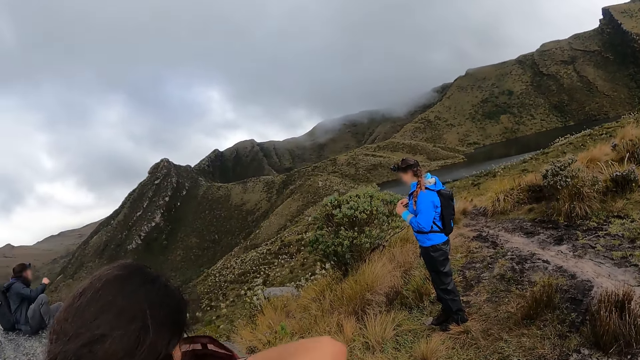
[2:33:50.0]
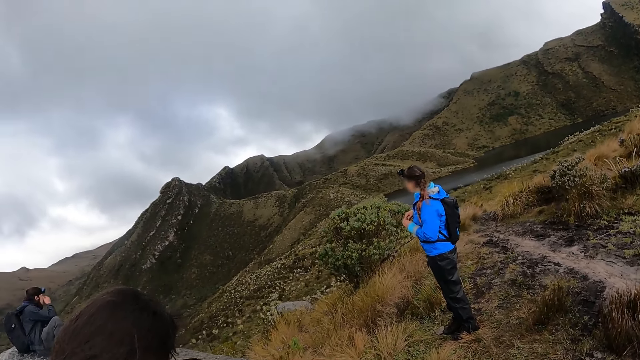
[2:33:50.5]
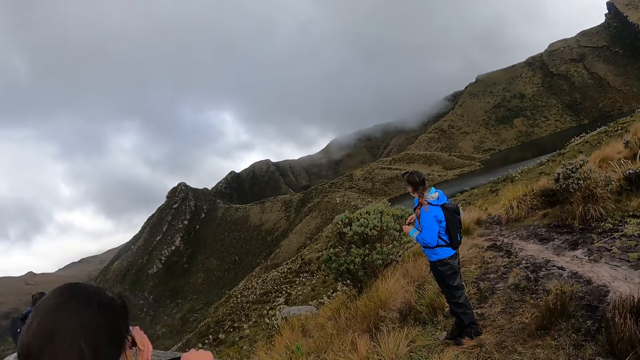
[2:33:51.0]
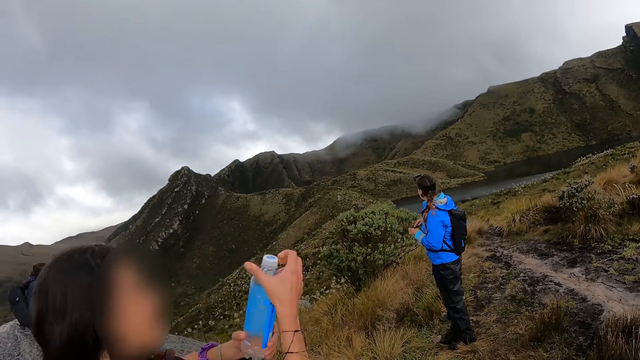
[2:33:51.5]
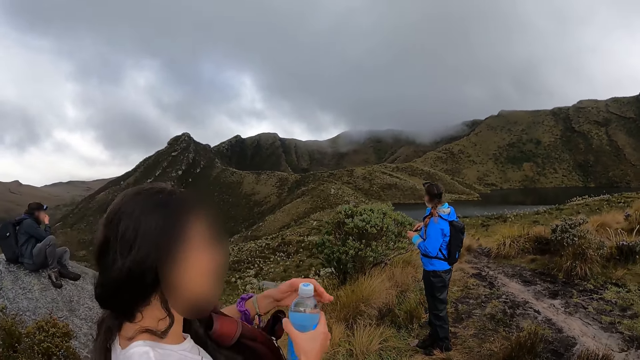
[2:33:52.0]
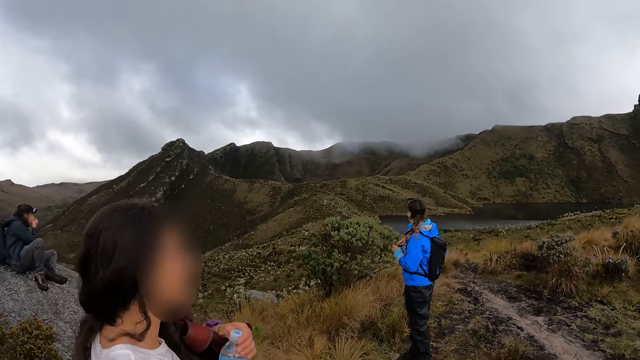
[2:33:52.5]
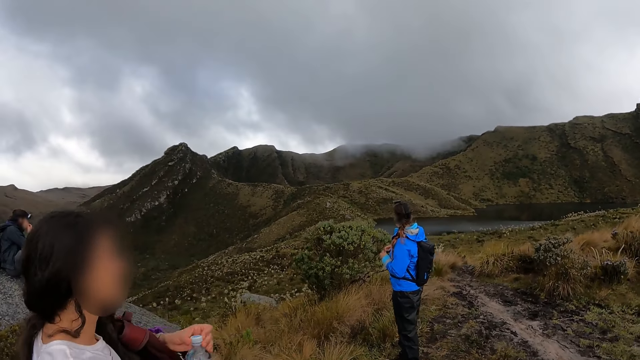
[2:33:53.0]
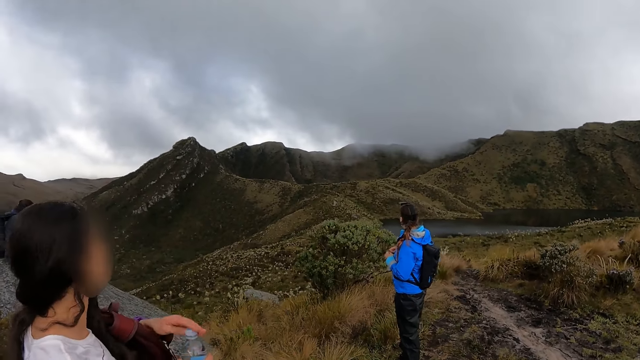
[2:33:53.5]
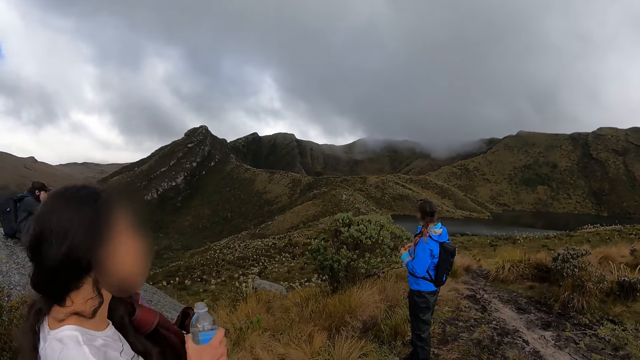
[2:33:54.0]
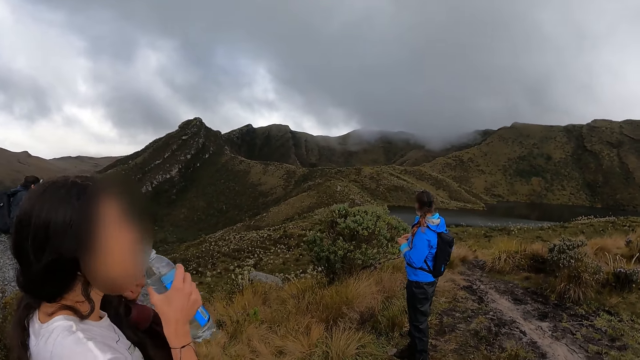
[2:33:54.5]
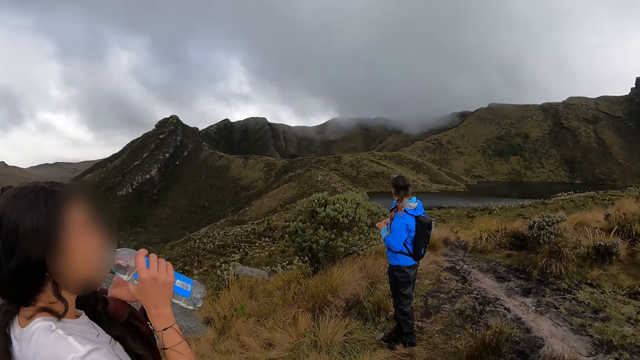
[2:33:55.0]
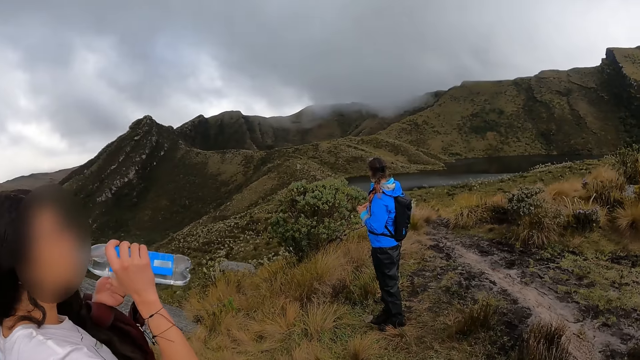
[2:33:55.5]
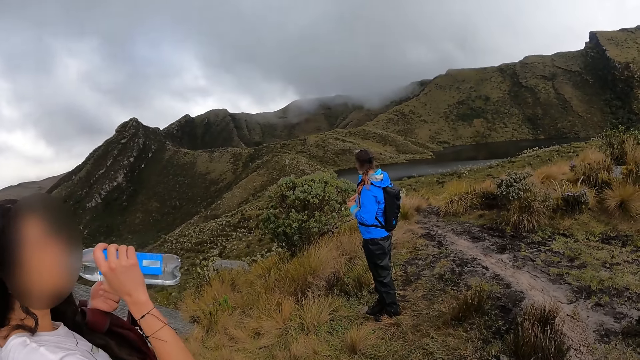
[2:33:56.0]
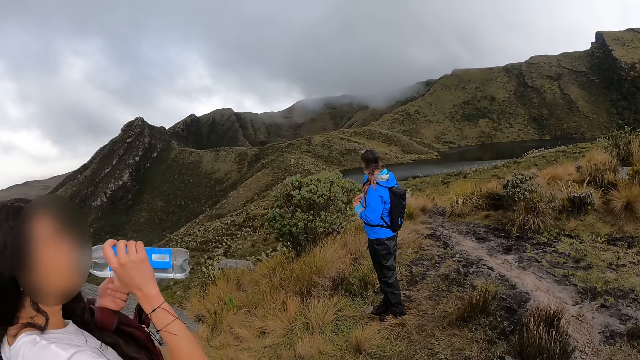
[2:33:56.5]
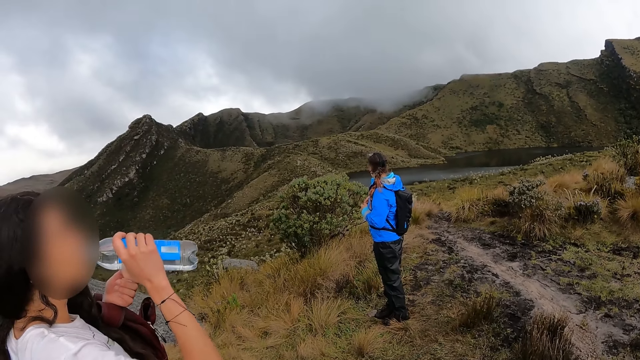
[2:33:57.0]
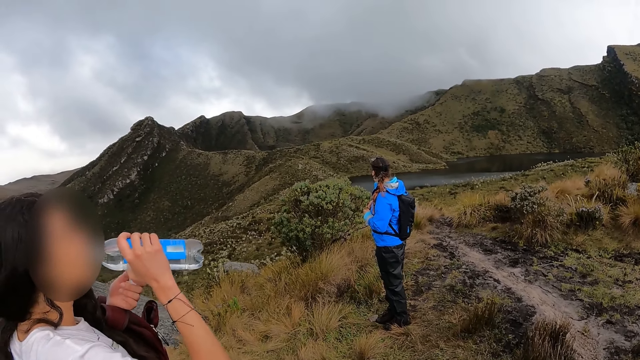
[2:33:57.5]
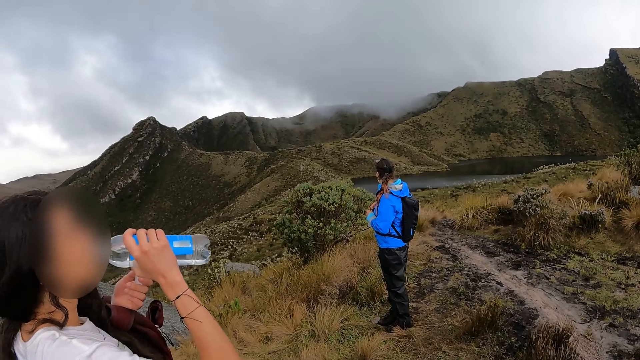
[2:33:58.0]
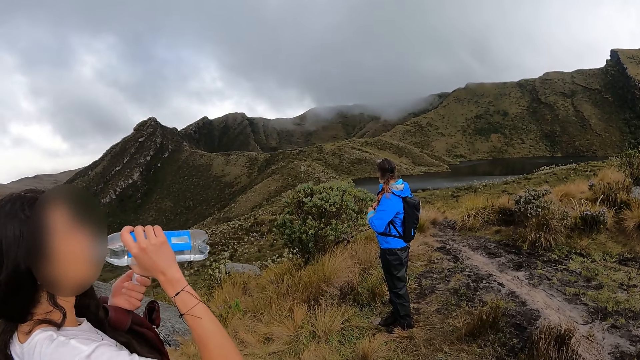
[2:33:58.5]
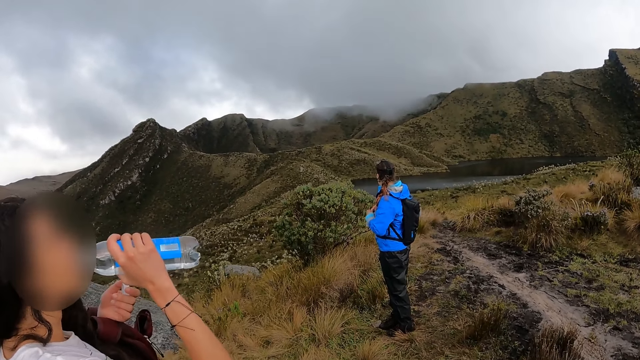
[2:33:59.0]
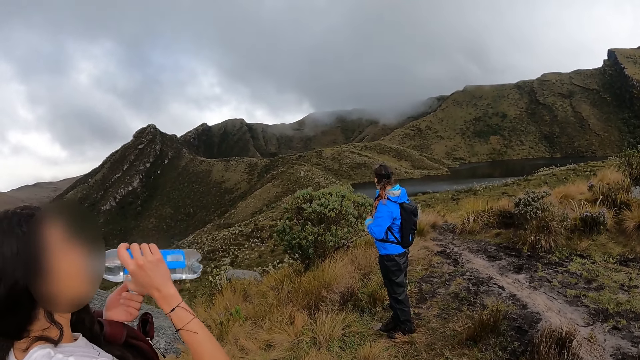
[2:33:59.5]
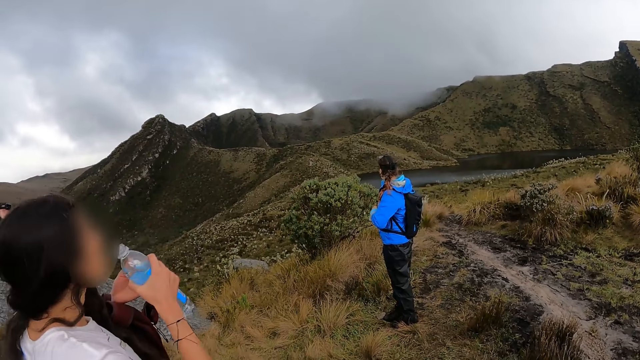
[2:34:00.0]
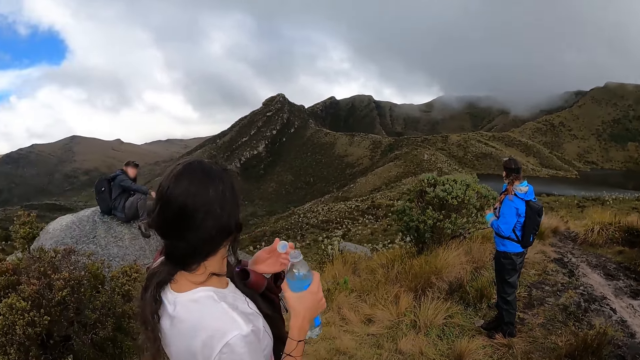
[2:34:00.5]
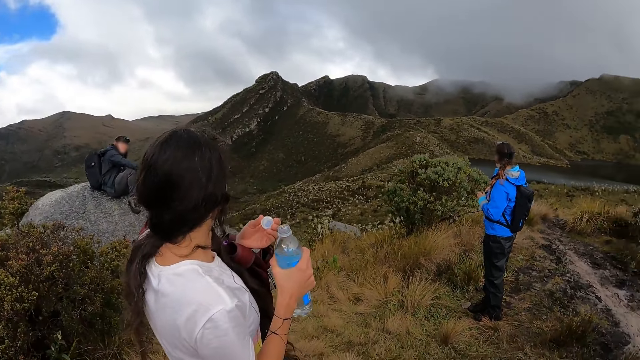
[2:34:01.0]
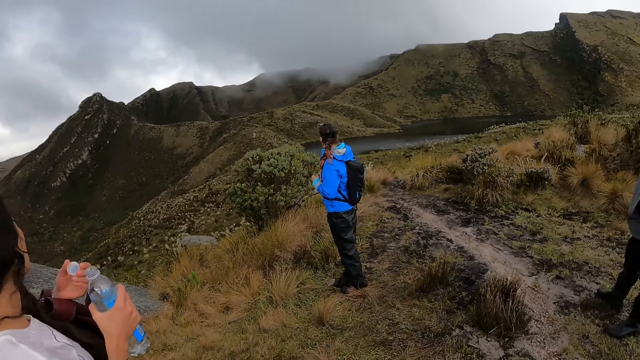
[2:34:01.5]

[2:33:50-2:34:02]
A man touches his face with his right hand. The woman holds a bottle of water in her right hand. The woman opens the bottle of water with her left hand. The woman picks up the bottle of water. The woman drinks the bottle of water in her right hand.

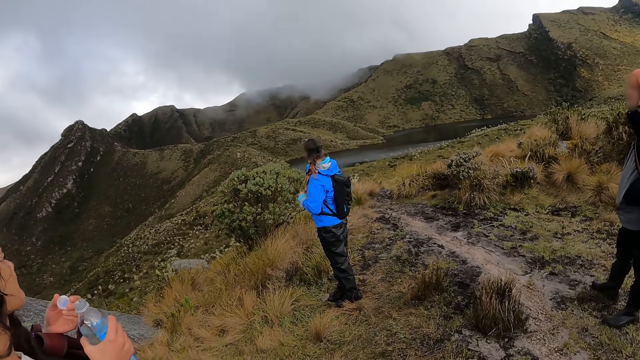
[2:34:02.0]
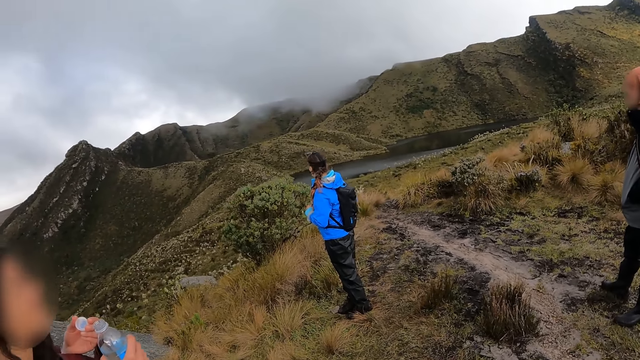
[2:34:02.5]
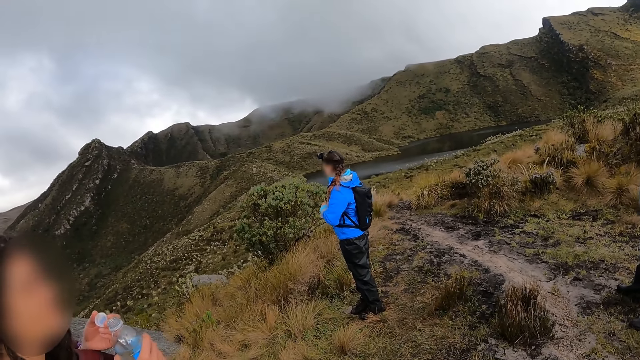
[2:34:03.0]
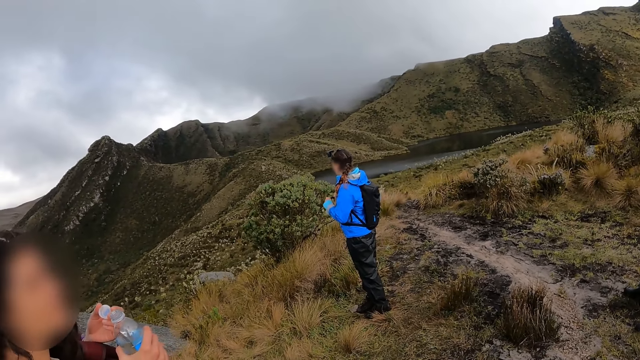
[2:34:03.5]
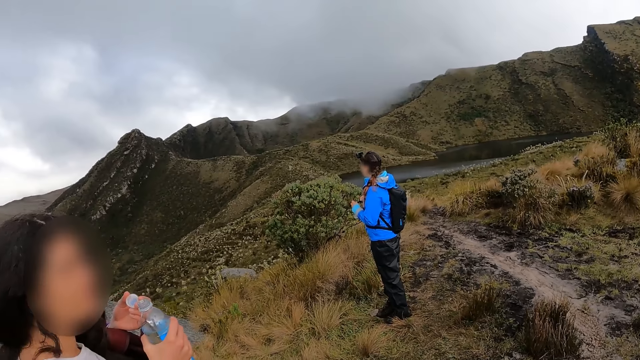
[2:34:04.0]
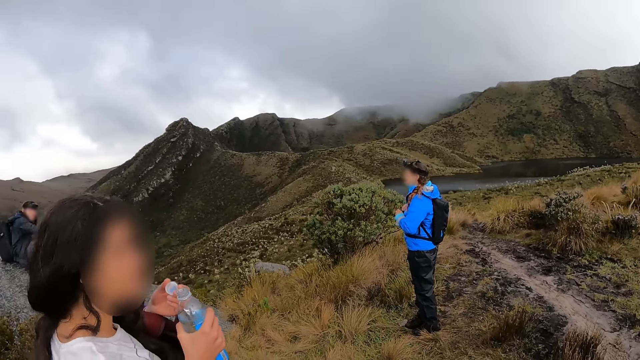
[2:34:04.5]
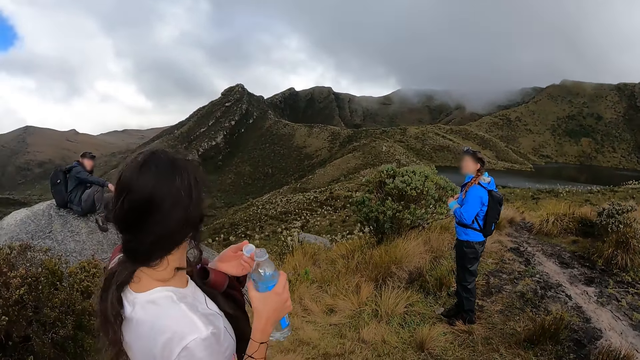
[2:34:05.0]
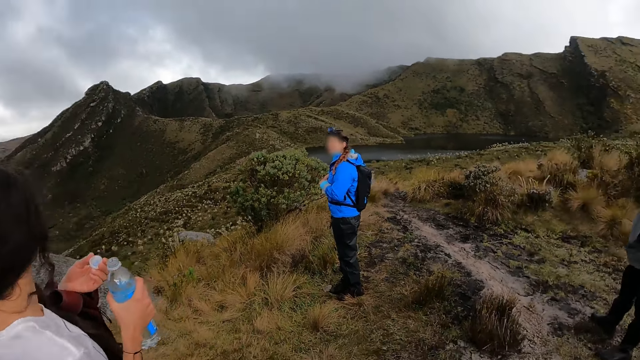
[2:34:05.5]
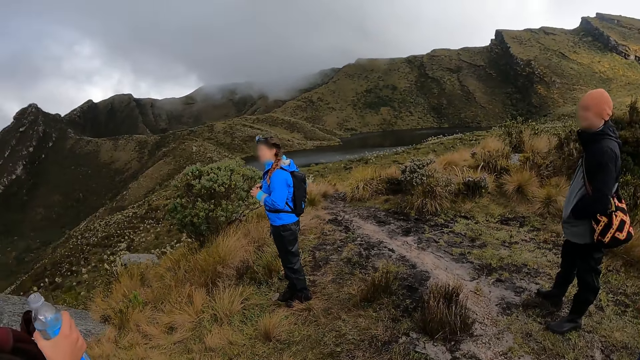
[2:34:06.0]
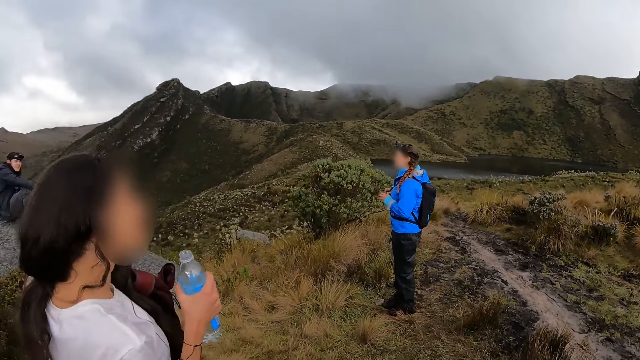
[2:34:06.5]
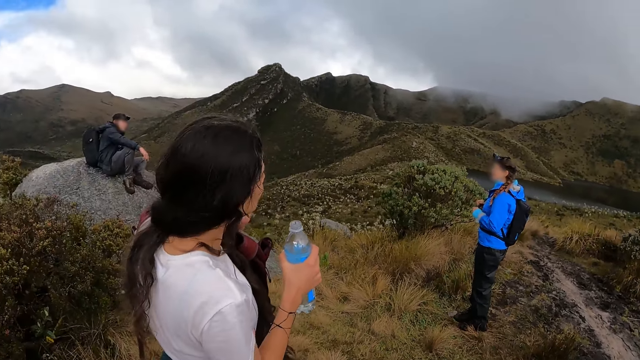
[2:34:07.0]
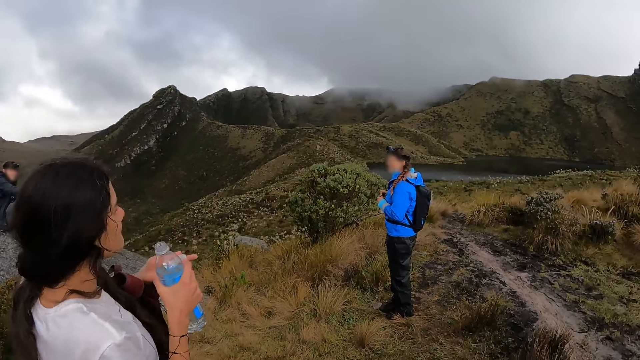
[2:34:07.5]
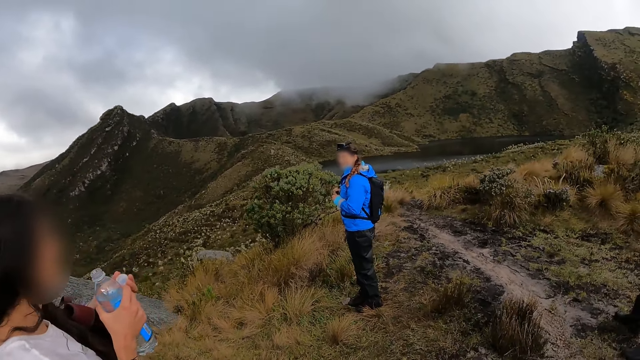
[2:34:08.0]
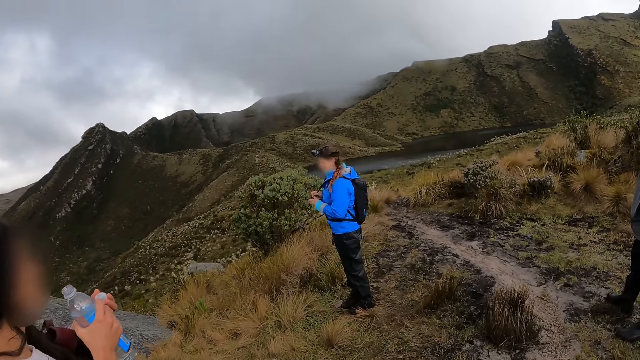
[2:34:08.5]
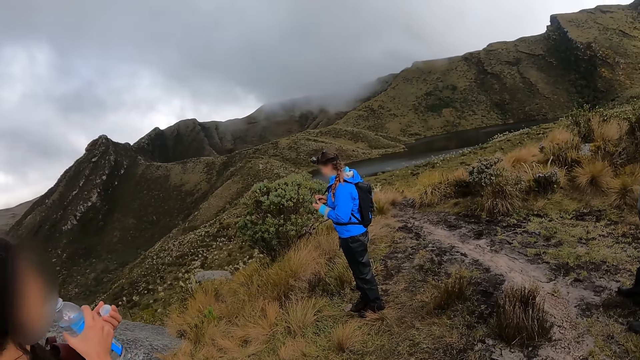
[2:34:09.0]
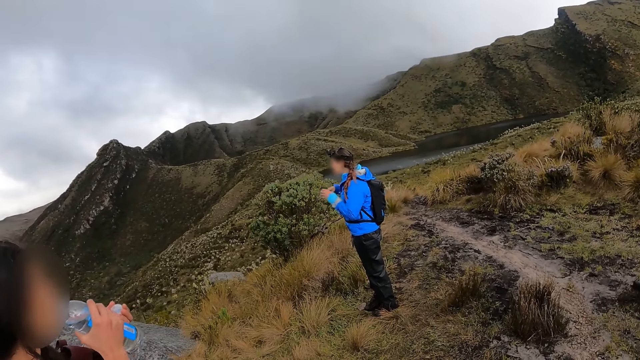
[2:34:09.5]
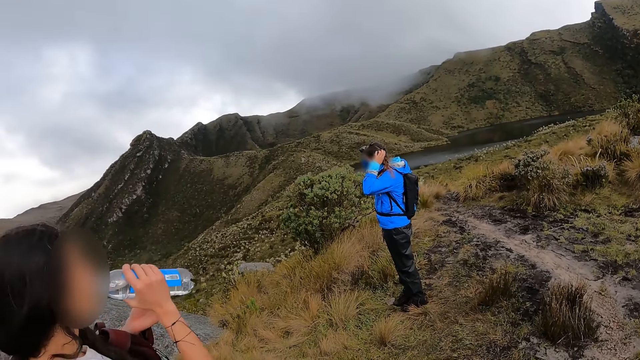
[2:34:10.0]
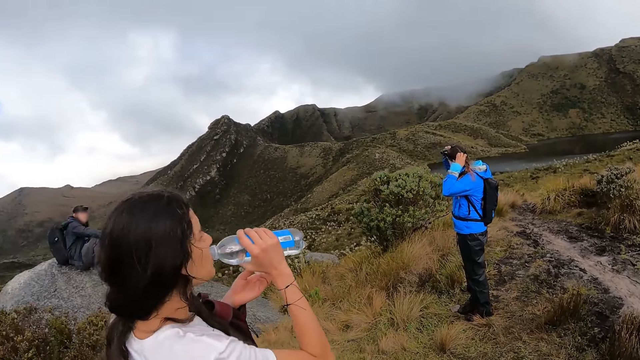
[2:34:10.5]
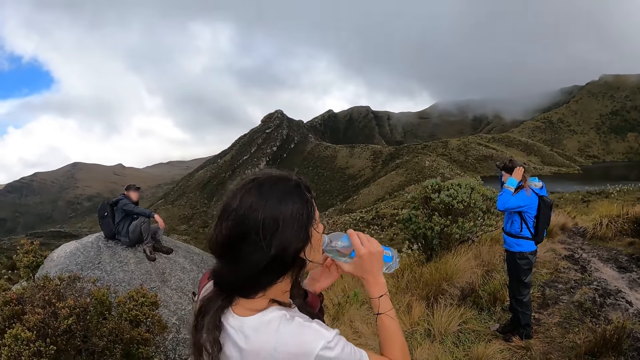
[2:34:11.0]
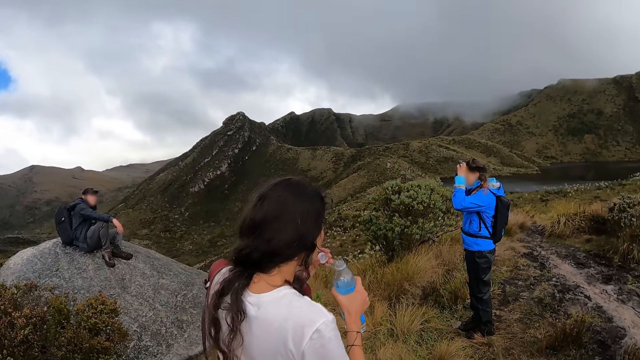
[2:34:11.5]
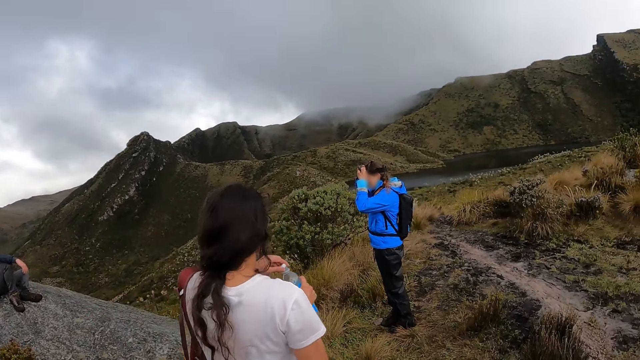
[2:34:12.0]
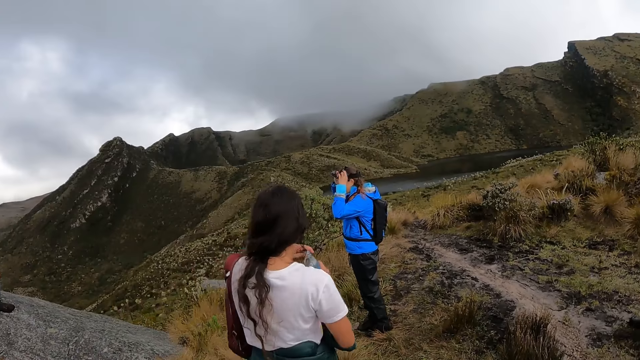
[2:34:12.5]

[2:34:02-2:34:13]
The camera wearer converses with the woman. They look around the area. The woman drinks the bottle of water in her right hand. Another woman touches her hair with both hands.
